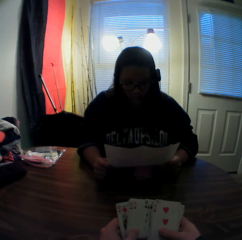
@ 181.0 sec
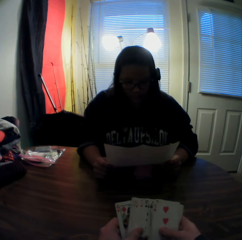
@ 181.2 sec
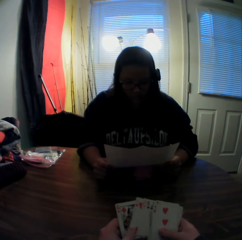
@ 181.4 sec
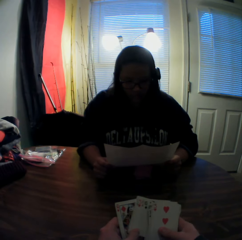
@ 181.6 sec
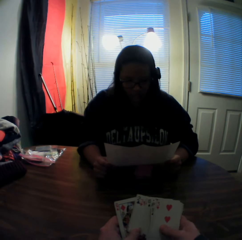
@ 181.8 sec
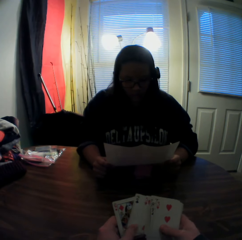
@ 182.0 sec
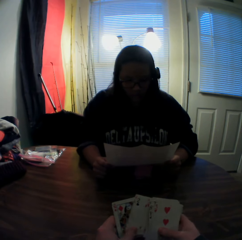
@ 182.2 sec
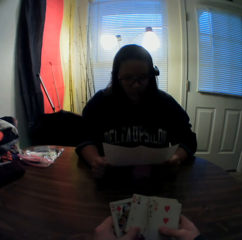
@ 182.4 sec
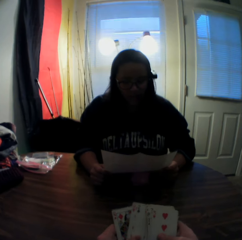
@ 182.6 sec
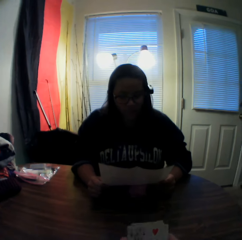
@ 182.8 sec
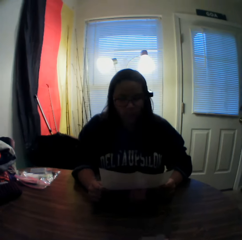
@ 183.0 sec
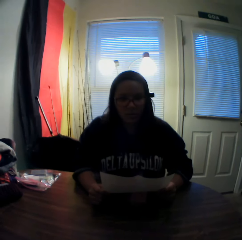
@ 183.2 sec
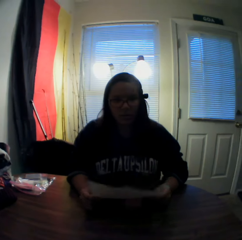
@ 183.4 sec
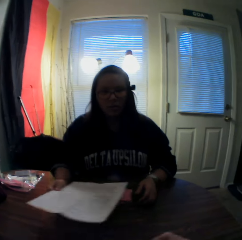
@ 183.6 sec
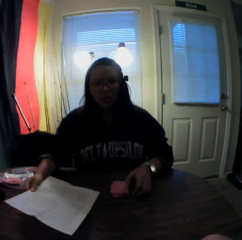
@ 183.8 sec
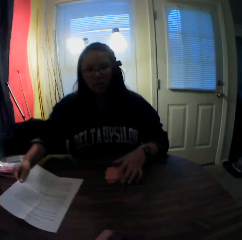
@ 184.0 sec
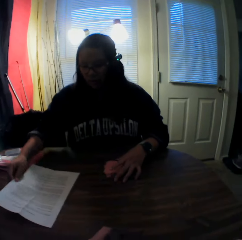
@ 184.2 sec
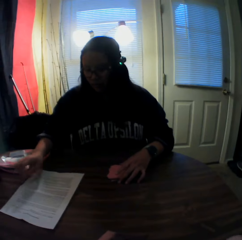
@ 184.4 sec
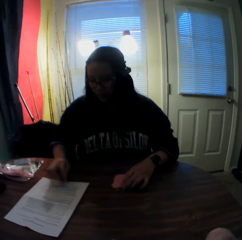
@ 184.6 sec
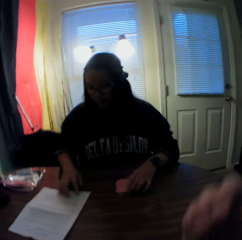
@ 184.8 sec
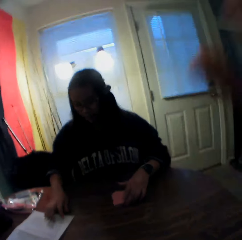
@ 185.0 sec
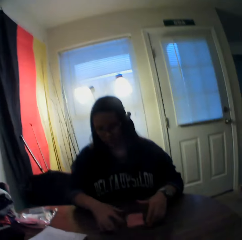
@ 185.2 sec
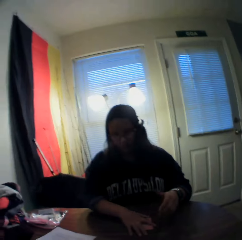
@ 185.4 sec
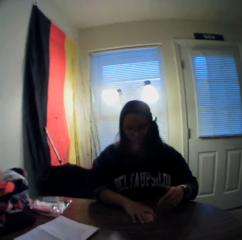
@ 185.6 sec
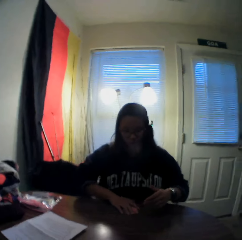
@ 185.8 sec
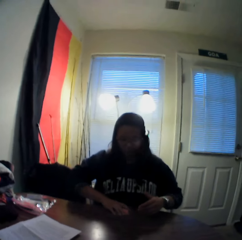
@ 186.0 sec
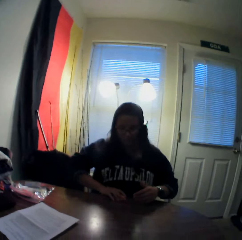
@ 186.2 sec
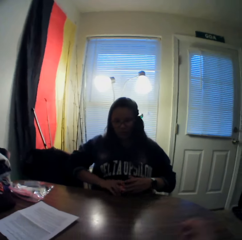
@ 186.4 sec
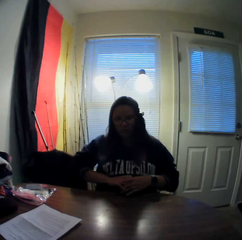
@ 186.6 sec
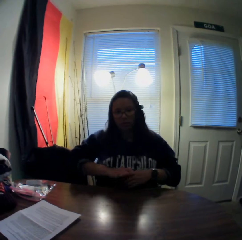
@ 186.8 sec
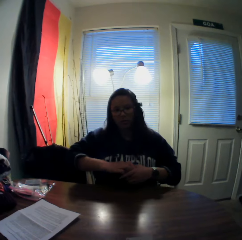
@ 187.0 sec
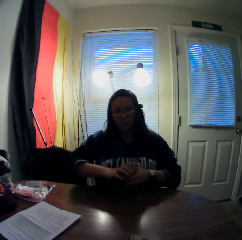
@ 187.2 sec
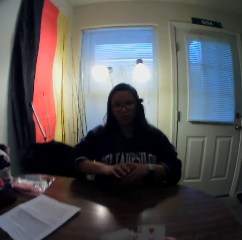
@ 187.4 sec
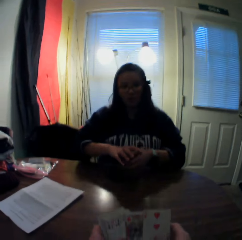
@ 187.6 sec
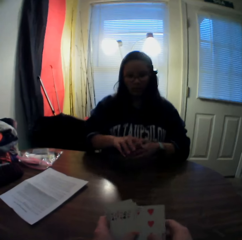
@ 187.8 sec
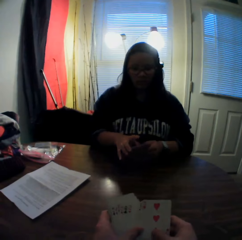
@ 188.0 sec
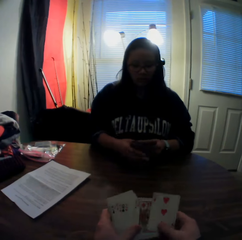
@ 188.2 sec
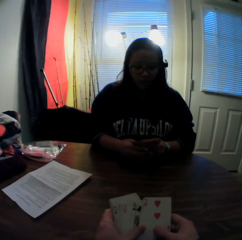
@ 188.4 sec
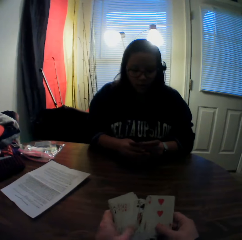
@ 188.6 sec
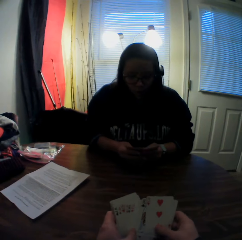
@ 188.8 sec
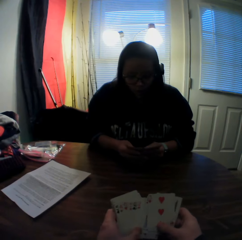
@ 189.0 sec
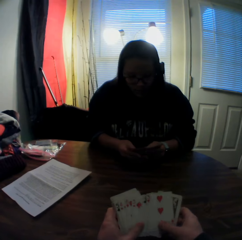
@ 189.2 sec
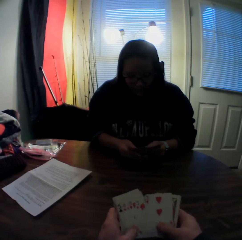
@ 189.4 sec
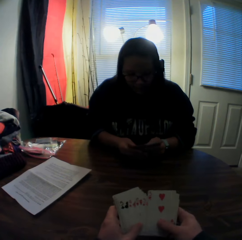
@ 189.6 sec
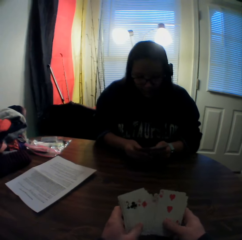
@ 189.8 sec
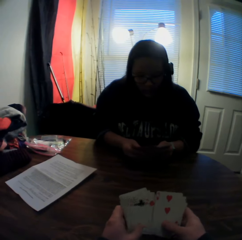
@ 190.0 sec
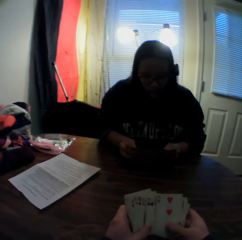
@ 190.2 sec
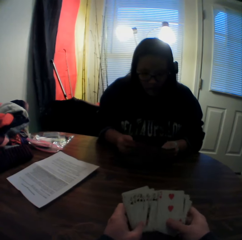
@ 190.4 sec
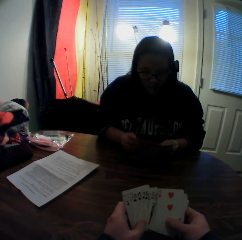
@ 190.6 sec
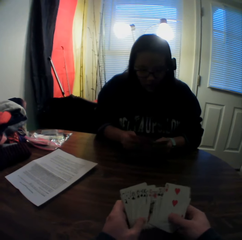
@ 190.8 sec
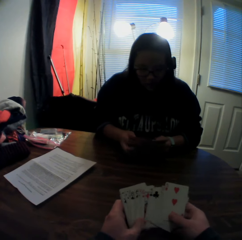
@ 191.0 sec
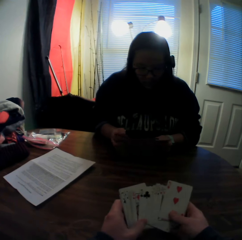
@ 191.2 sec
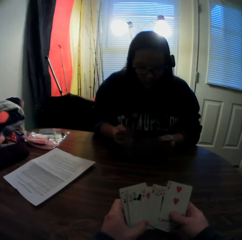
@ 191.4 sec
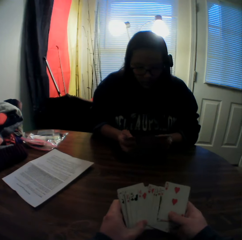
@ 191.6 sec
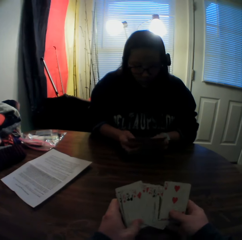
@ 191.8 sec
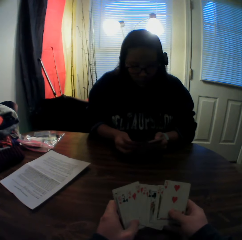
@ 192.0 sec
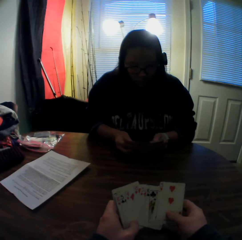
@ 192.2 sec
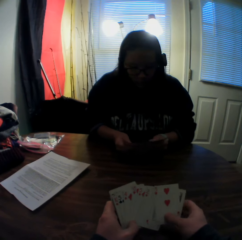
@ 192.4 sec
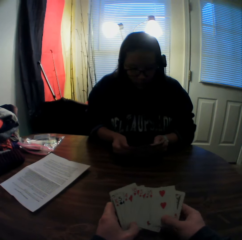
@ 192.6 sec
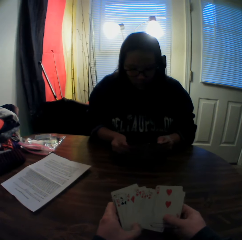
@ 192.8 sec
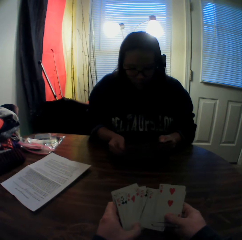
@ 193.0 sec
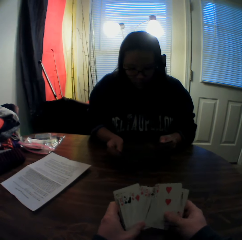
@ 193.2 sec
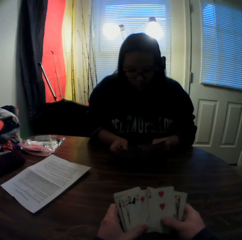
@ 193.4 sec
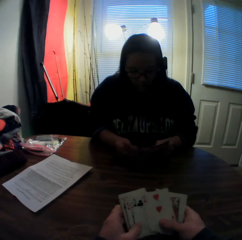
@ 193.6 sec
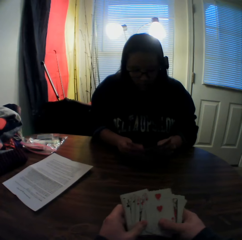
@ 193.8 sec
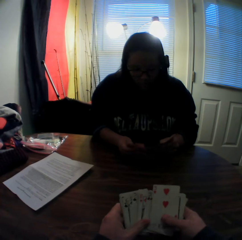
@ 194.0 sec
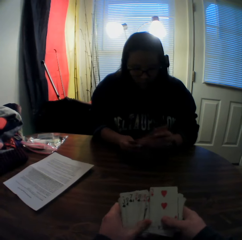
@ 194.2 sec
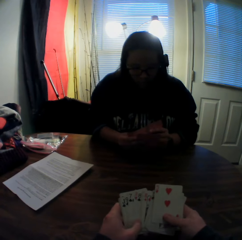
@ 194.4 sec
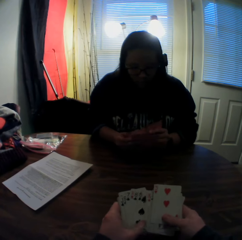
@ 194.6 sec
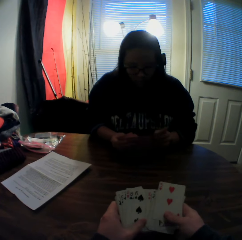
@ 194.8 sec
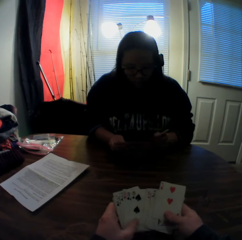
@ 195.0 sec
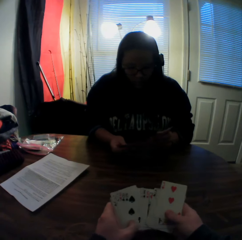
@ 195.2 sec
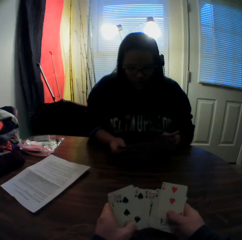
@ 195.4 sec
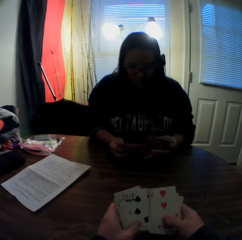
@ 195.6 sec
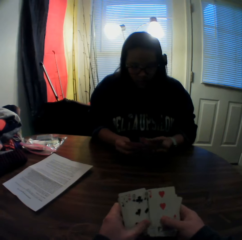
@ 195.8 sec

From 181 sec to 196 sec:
The woman places the piece of paper onto the table with her right hand. The camera wearer lifts his right hand towards his head. The woman moves the piece of paper on the table and picks up the first stack of cards from the table with her right hand. The camera wearer looks in the room. He flips through the stack of cards in his hands. The woman flips through the stack of cards in her hands. The camera wearer shuffles the cards.

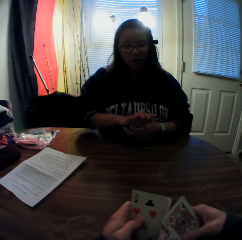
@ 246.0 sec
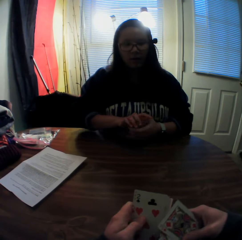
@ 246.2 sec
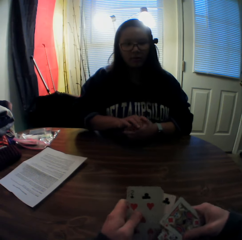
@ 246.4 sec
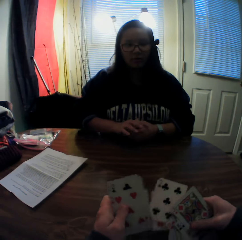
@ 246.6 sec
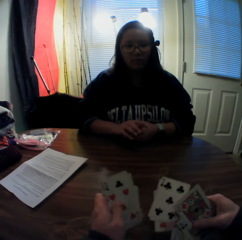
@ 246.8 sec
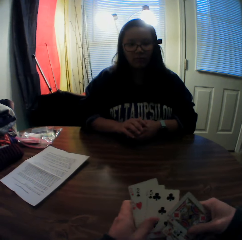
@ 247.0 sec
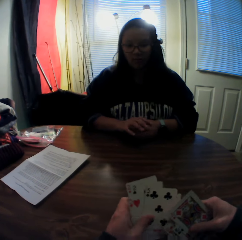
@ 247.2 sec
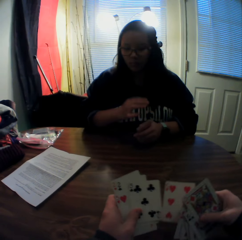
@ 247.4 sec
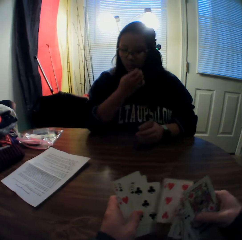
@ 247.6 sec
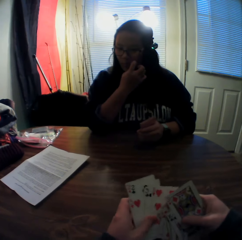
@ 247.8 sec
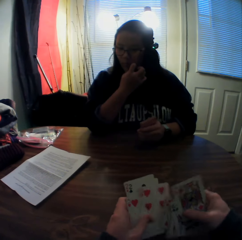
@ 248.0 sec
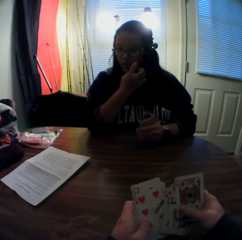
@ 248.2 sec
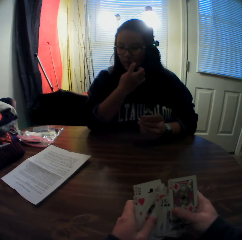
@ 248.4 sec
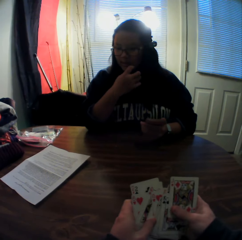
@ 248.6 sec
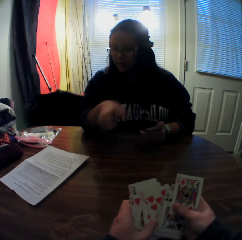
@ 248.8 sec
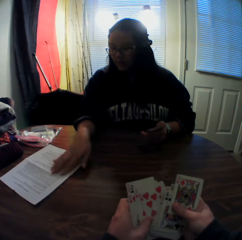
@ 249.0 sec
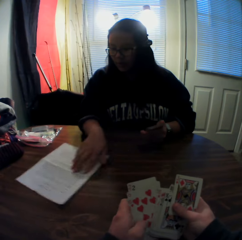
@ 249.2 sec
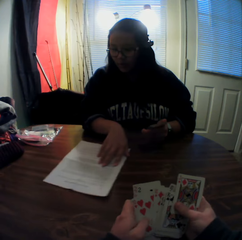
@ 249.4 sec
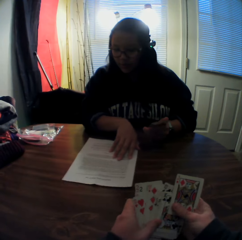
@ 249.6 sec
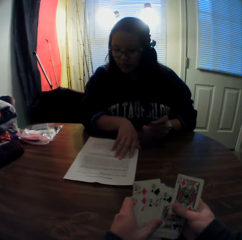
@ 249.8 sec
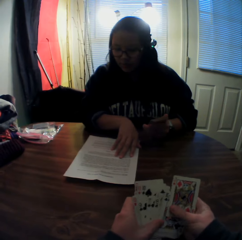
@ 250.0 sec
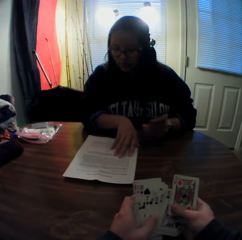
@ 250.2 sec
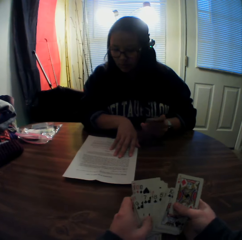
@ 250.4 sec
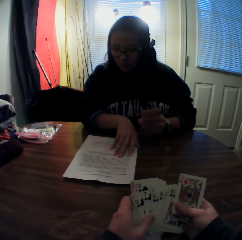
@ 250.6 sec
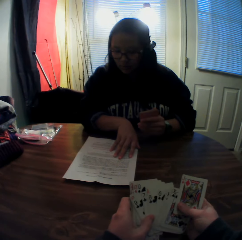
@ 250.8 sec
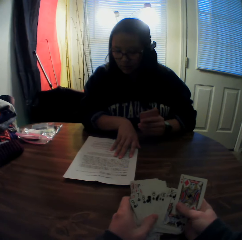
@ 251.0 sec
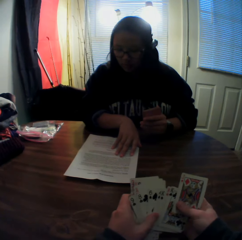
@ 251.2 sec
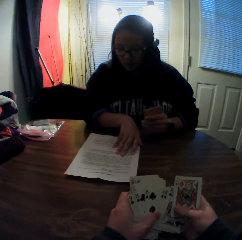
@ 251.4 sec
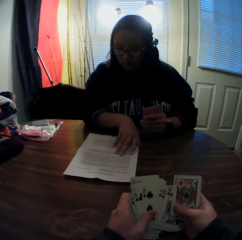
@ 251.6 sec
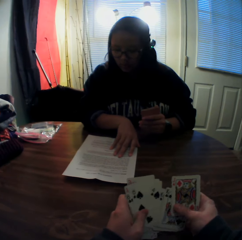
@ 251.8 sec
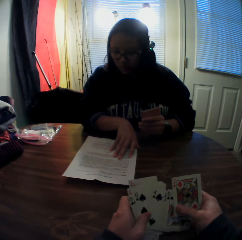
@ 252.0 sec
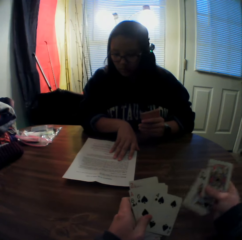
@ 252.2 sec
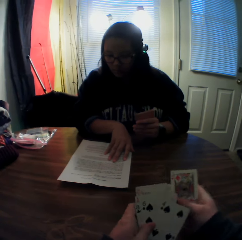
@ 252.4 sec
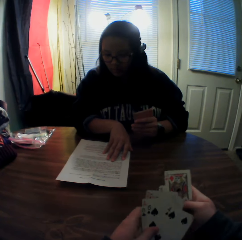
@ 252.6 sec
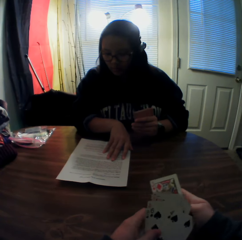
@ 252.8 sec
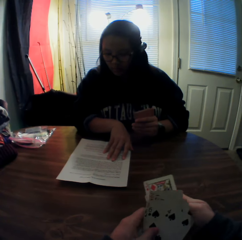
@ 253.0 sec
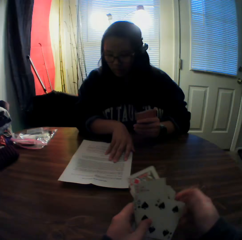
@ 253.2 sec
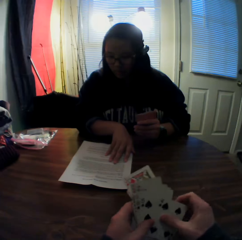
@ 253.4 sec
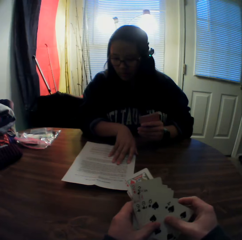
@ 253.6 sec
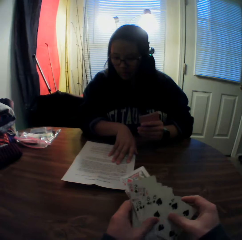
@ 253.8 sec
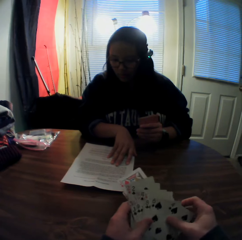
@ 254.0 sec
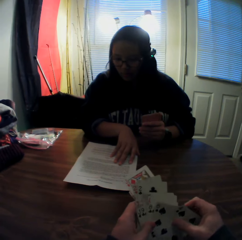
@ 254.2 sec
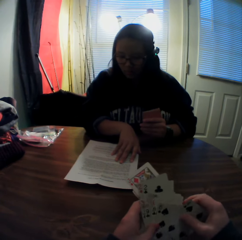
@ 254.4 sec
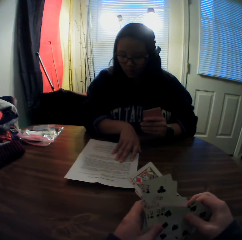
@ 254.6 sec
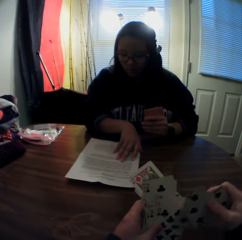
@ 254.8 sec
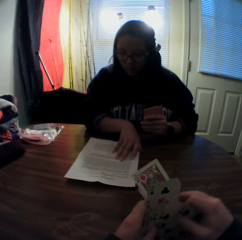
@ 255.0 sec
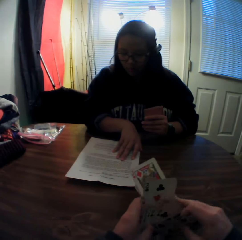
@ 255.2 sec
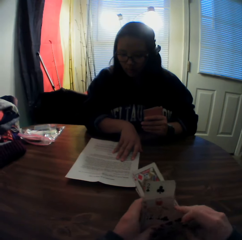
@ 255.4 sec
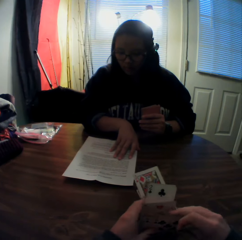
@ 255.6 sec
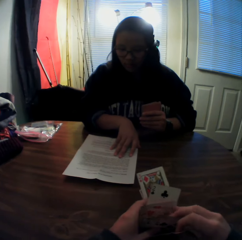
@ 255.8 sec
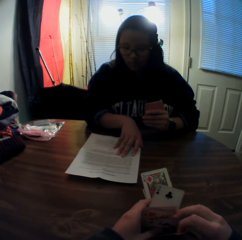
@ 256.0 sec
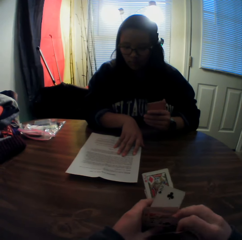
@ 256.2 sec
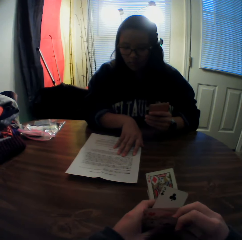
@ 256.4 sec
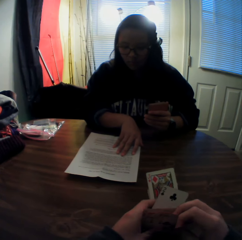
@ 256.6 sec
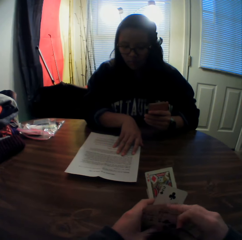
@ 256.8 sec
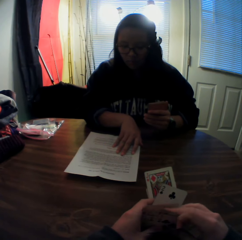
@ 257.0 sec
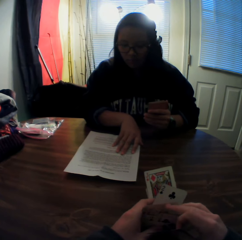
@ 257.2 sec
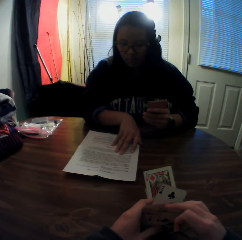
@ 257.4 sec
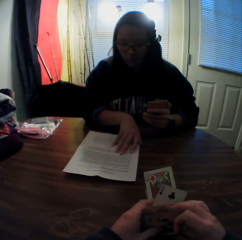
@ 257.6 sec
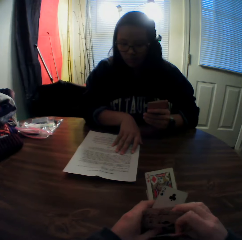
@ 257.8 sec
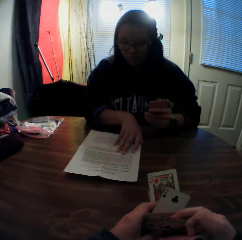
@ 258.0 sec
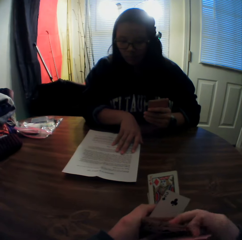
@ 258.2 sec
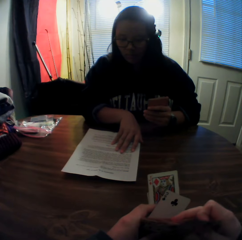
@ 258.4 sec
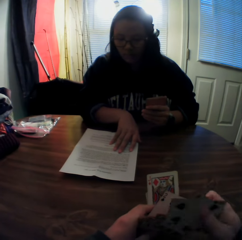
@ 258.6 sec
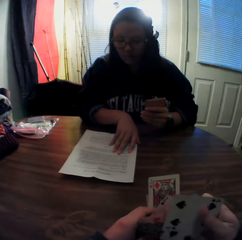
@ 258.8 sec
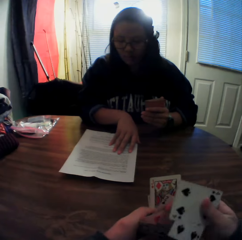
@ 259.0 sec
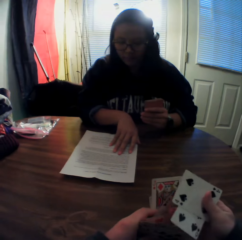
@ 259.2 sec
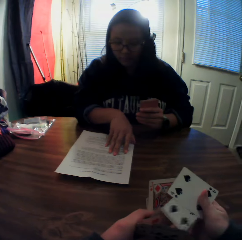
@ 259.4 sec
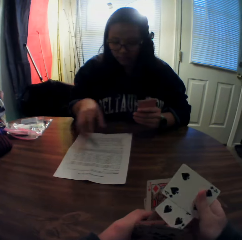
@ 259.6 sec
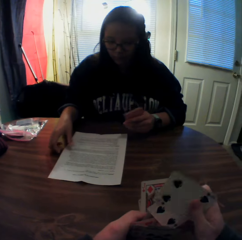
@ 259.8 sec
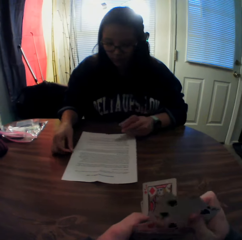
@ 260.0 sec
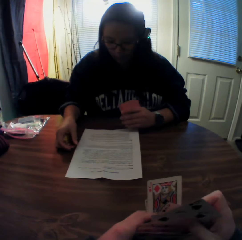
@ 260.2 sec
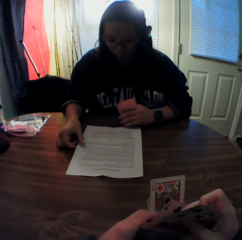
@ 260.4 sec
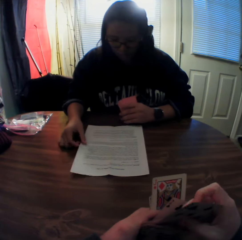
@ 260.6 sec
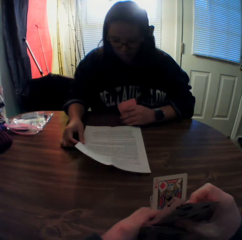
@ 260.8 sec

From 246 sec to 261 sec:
The woman scratches her left cheek with her right hand and moves the piece of paper with her right hand. The woman reads the paper.
